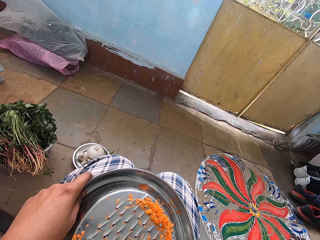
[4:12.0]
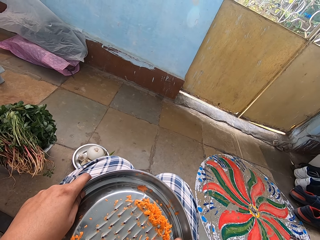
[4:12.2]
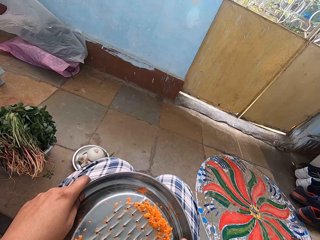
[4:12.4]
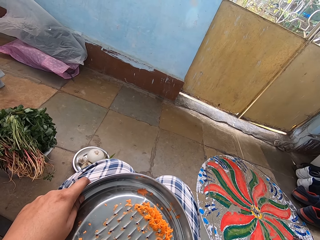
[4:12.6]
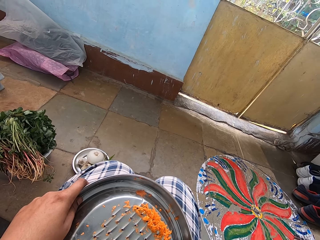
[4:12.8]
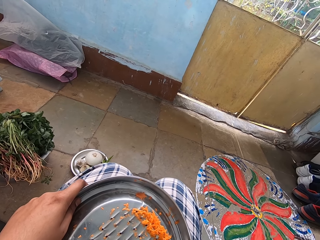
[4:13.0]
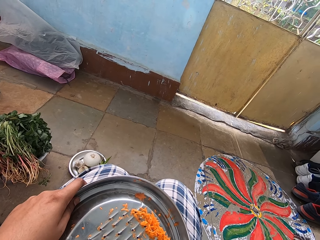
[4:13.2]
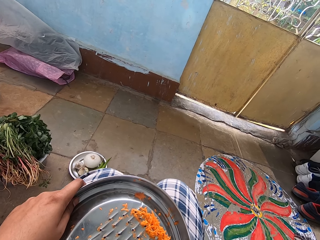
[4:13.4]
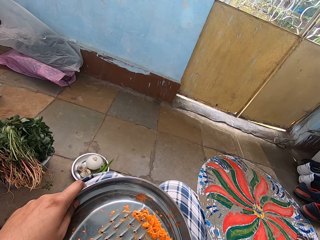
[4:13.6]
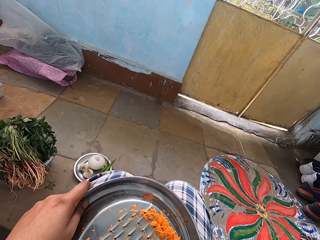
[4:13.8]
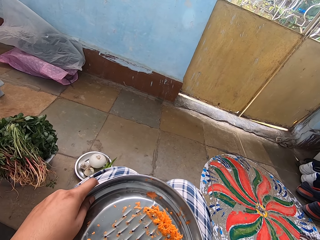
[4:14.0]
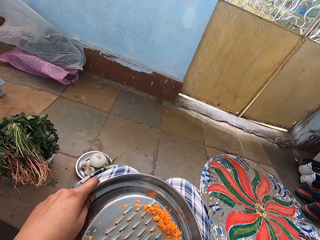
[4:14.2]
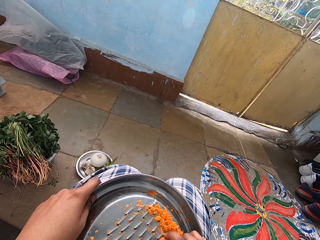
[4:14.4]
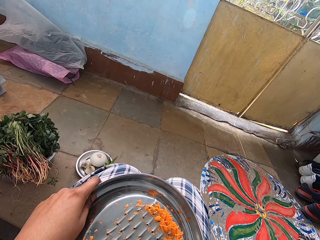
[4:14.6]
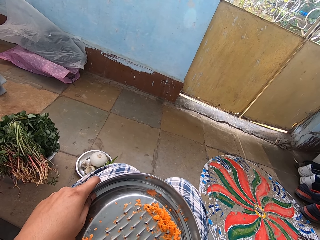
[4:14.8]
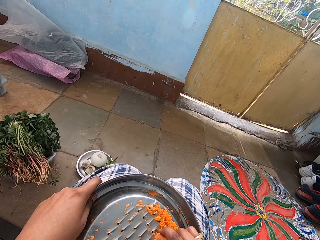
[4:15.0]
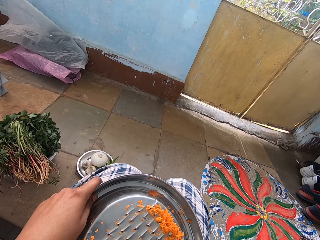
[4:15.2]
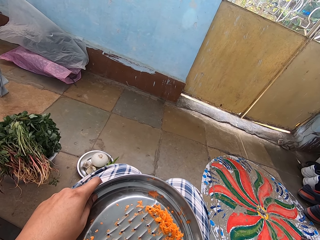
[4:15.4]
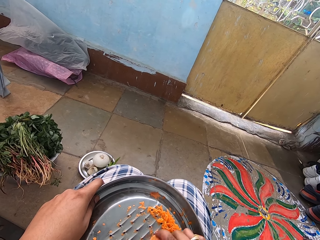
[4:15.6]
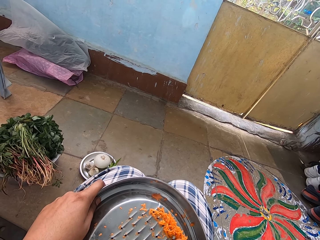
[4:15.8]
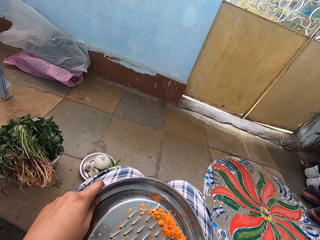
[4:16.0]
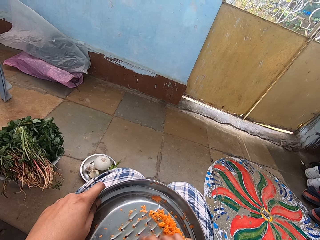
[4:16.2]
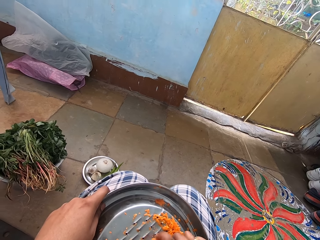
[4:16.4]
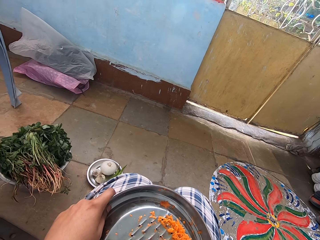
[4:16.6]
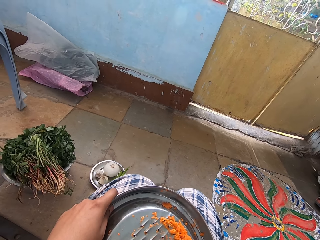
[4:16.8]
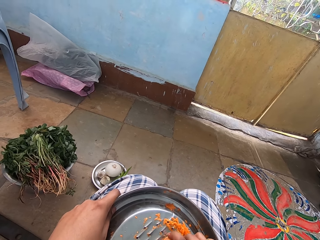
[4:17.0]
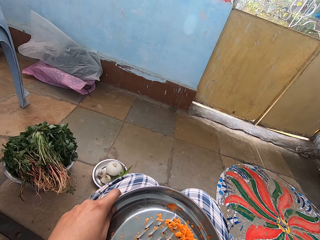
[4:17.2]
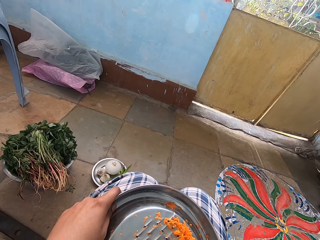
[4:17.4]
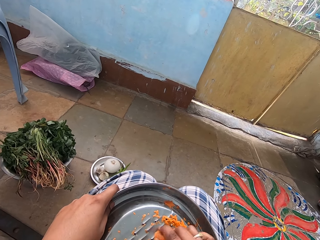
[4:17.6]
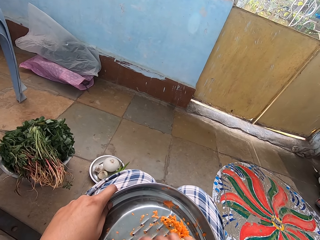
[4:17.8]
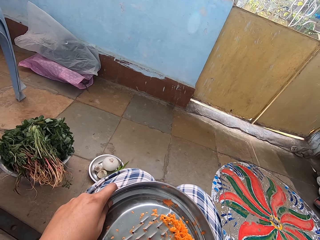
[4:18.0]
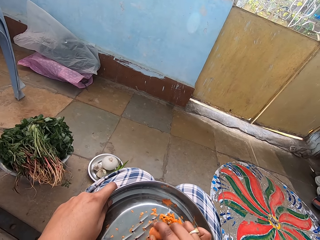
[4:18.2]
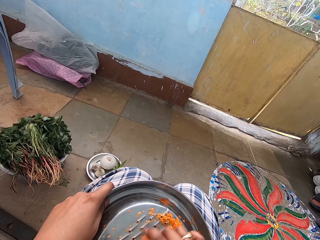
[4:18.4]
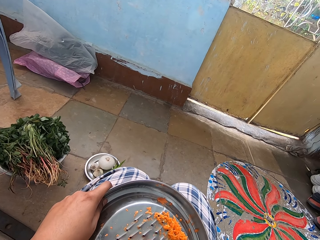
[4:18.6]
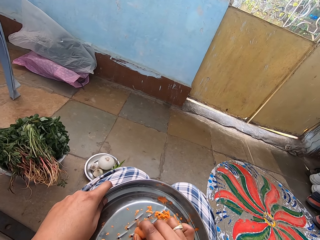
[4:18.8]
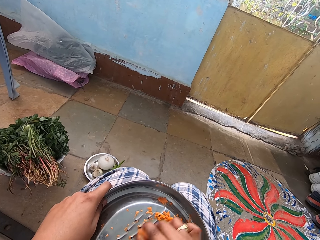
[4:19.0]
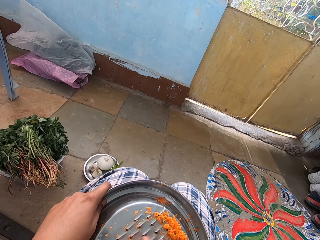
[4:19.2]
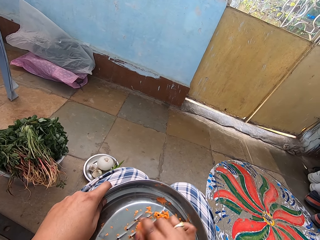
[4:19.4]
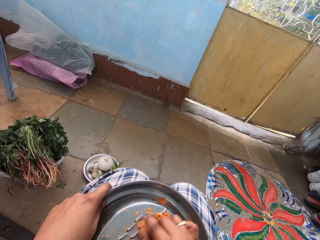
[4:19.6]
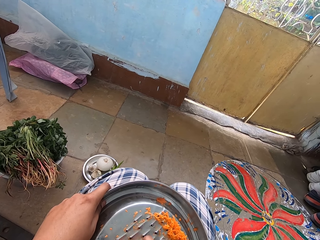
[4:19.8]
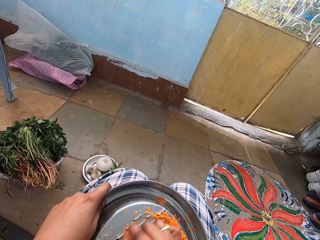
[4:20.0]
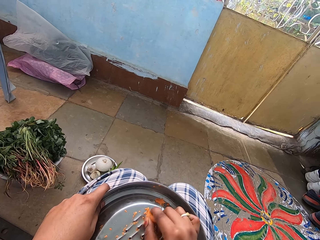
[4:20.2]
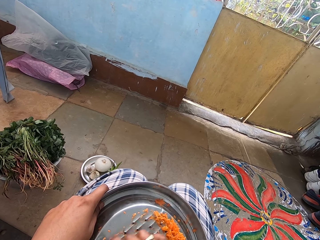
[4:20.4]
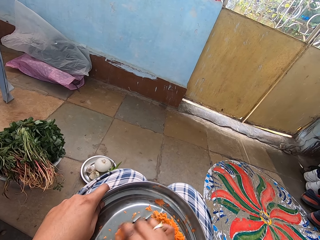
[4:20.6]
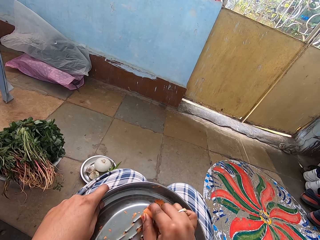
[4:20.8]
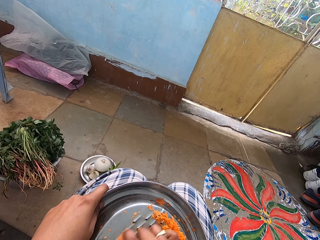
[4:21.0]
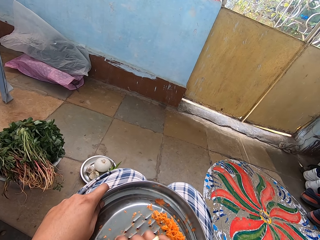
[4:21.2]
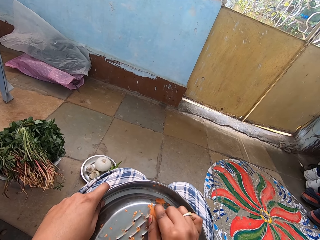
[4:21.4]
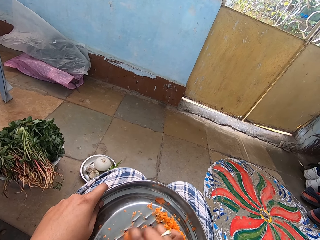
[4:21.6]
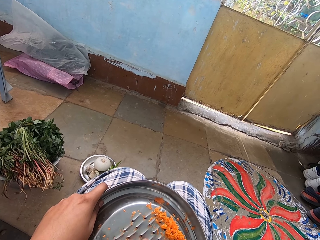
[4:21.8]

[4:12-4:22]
The camera wearer holds a grater on the lap. They grate a carrot with the grater. They hold the grater on the lap.

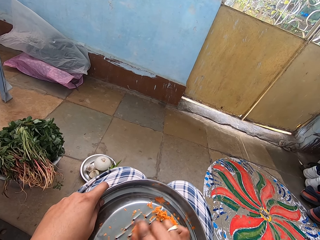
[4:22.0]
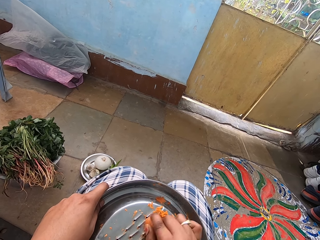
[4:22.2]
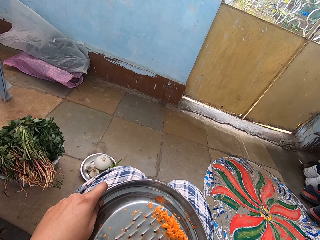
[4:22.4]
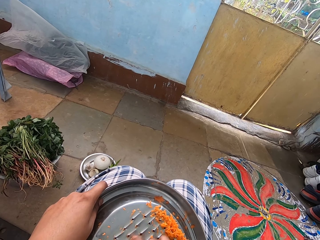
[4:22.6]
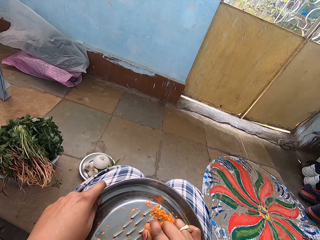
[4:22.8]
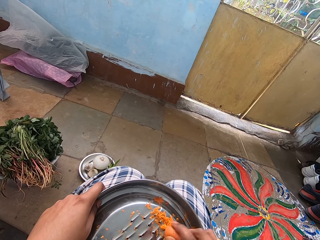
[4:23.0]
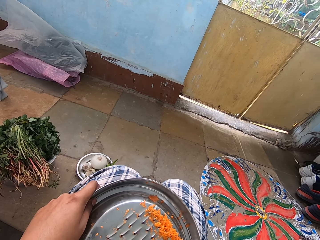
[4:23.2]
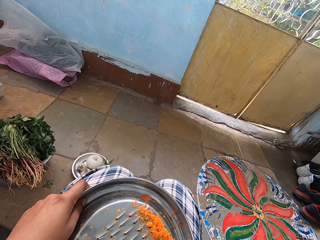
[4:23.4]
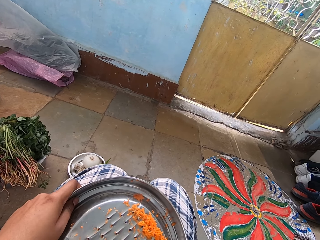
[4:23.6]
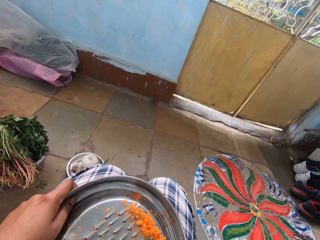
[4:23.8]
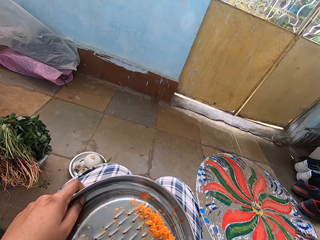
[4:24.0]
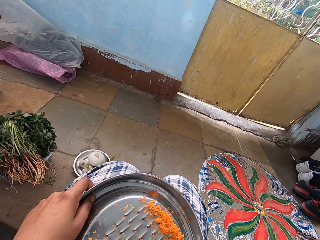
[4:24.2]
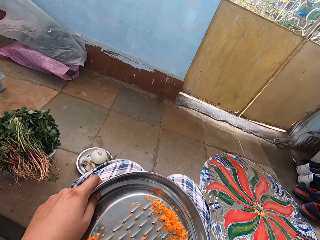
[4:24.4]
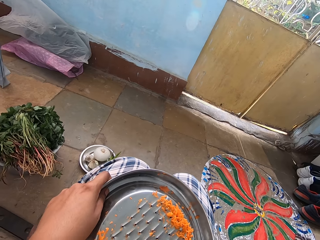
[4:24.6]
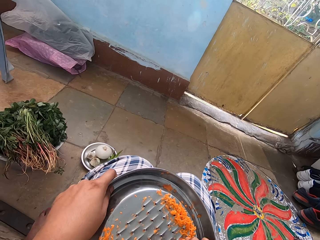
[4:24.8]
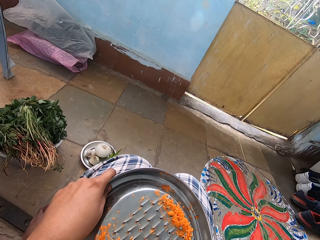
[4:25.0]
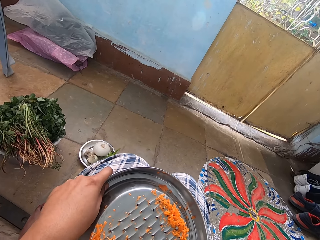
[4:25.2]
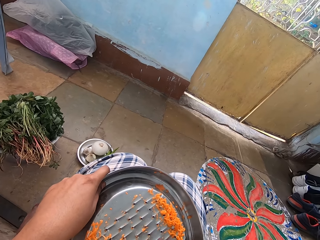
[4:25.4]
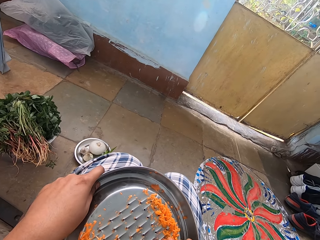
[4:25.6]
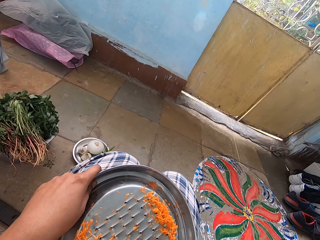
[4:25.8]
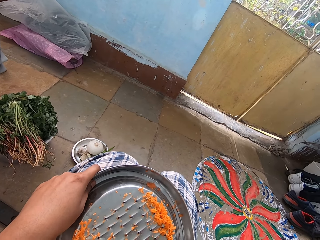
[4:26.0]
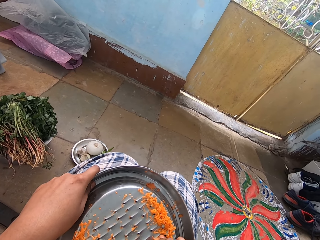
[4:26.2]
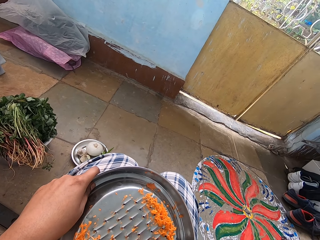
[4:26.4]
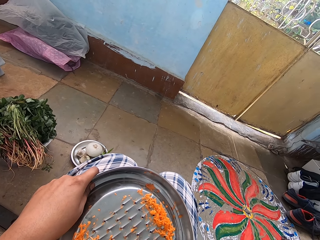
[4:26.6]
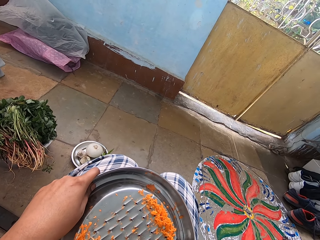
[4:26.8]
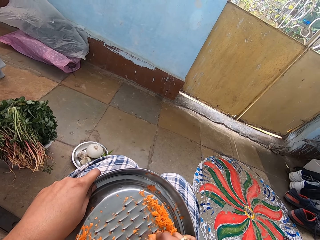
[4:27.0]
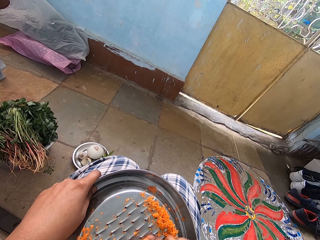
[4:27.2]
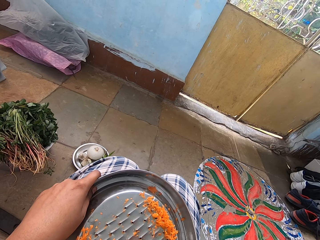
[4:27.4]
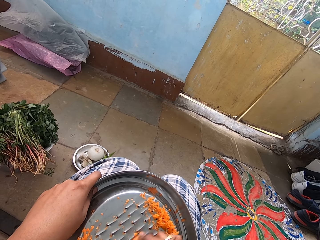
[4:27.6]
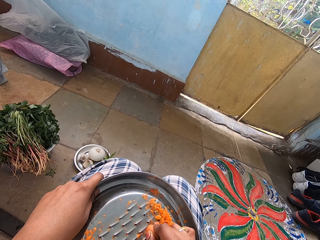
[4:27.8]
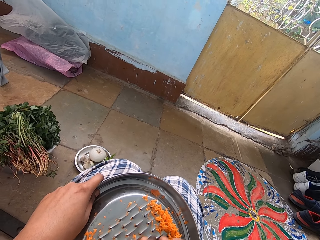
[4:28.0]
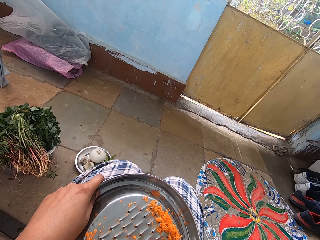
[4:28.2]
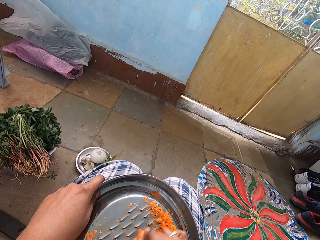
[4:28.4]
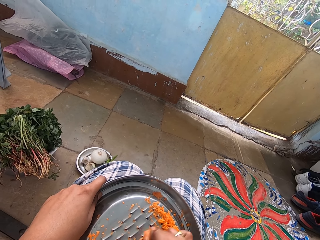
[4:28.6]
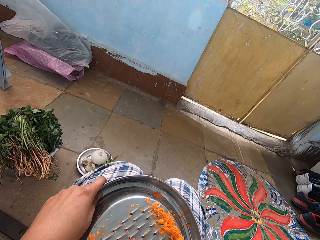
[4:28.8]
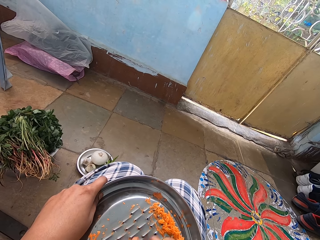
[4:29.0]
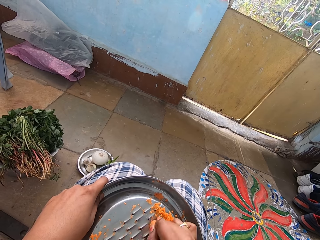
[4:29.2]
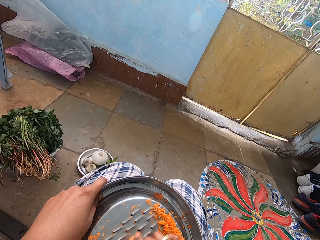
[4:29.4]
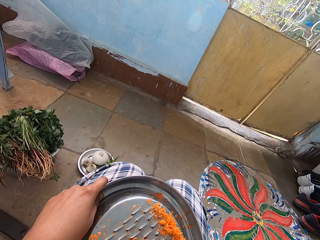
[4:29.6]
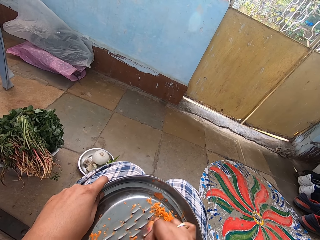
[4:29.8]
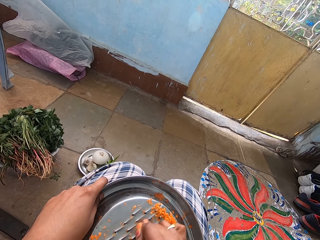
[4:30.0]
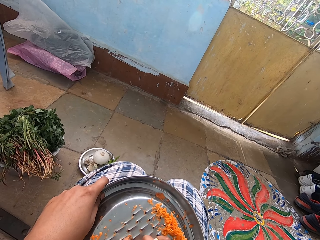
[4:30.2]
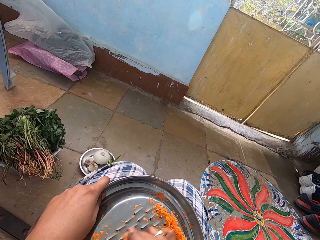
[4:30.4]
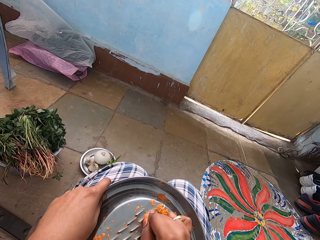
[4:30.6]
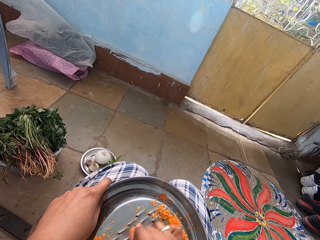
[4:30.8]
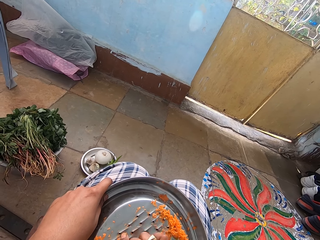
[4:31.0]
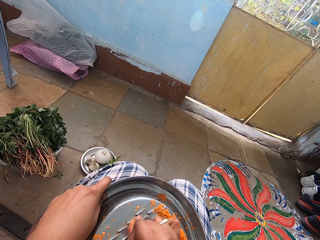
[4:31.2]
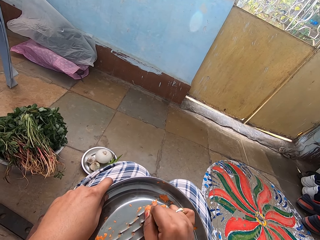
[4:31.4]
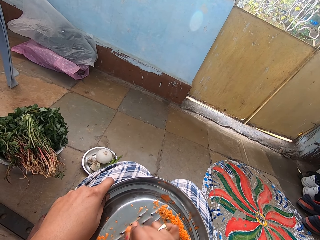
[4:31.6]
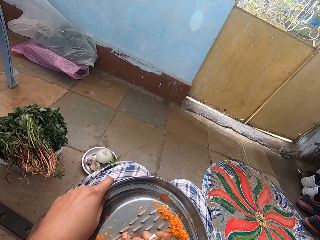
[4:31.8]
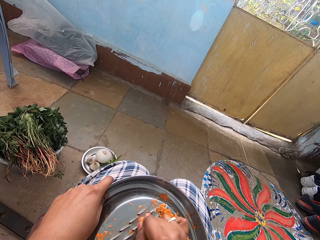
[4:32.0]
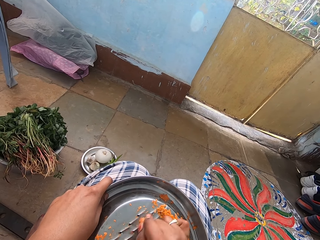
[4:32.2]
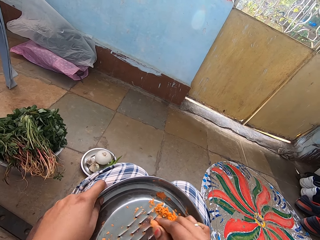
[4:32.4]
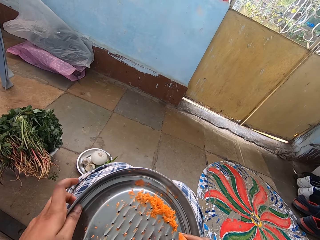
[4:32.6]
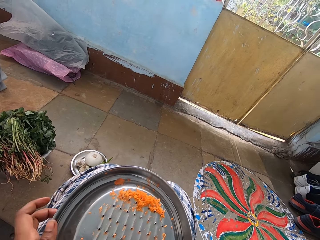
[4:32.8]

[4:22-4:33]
The camera wearer holds a grater on the lap. They grate a carrot with the grater. They hold the grater on the lap.
